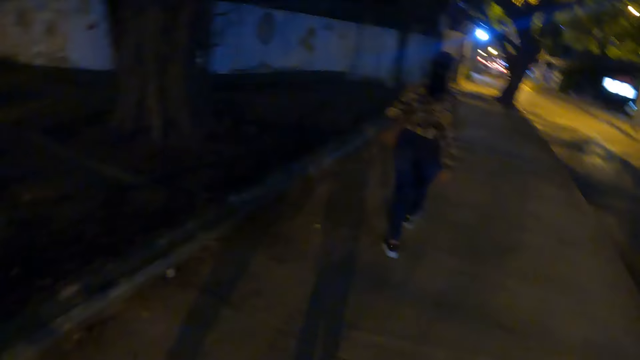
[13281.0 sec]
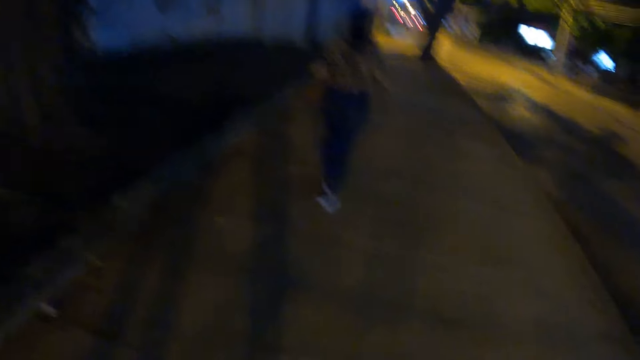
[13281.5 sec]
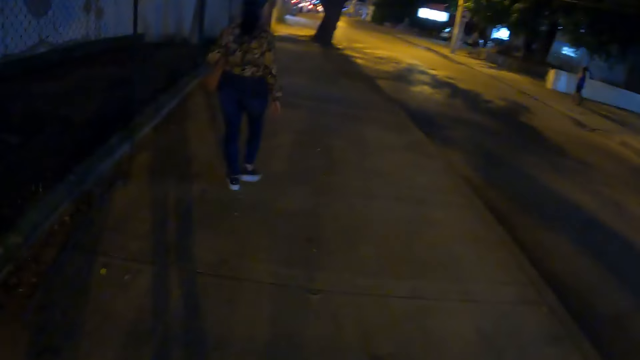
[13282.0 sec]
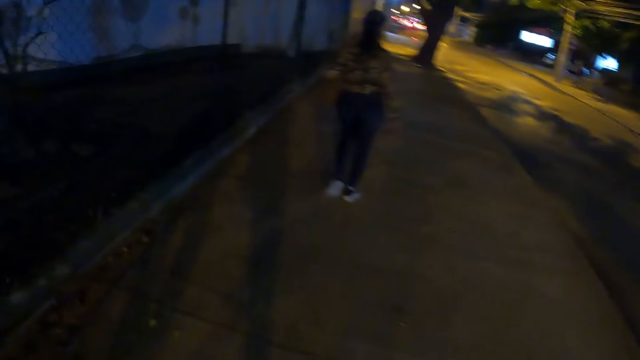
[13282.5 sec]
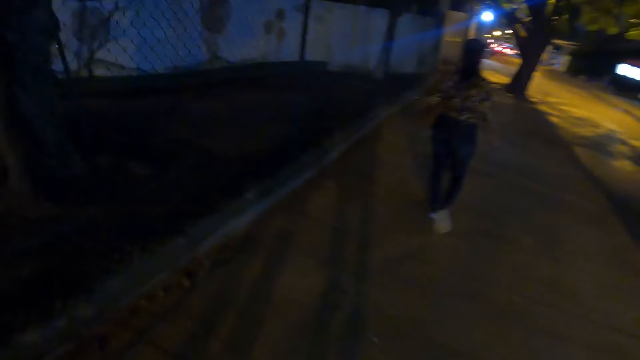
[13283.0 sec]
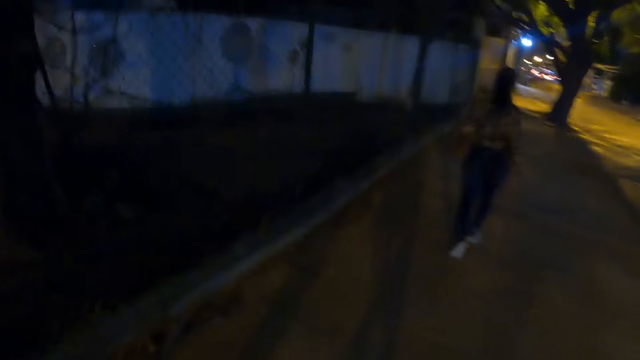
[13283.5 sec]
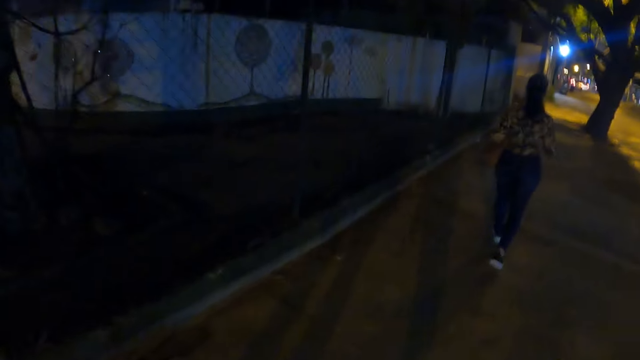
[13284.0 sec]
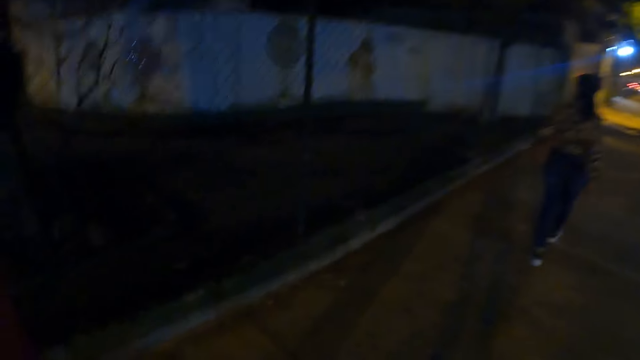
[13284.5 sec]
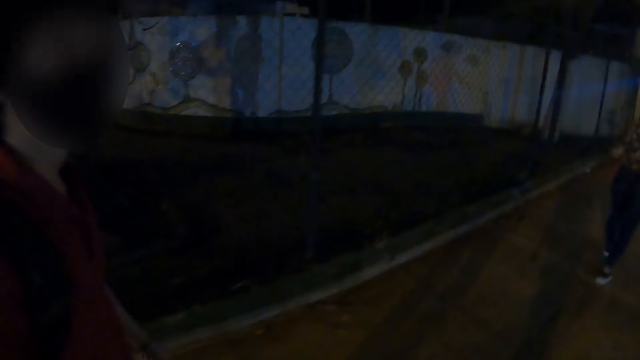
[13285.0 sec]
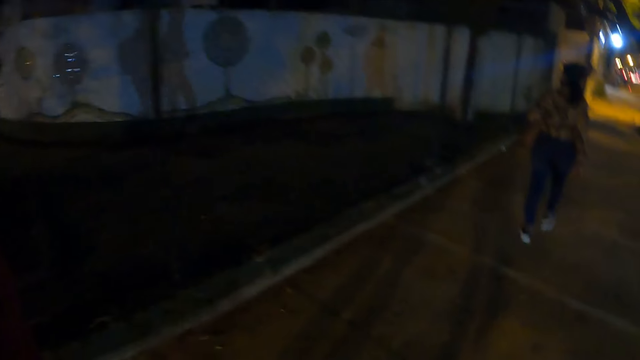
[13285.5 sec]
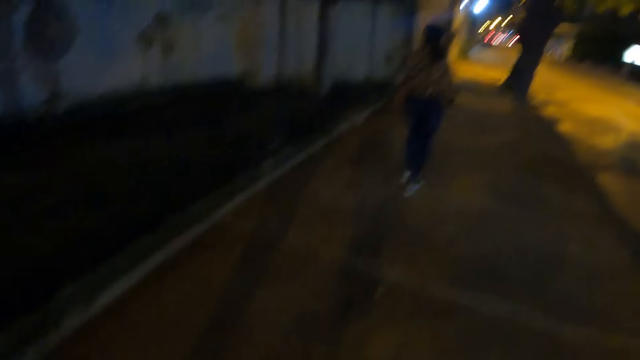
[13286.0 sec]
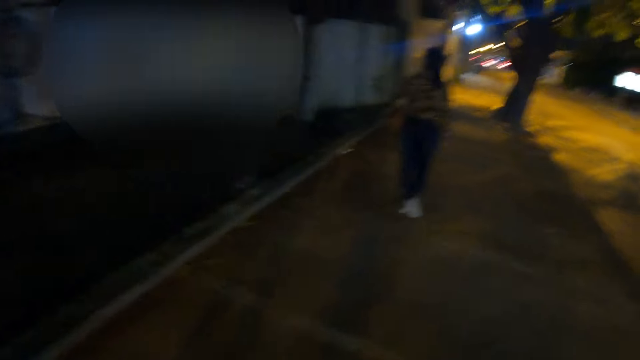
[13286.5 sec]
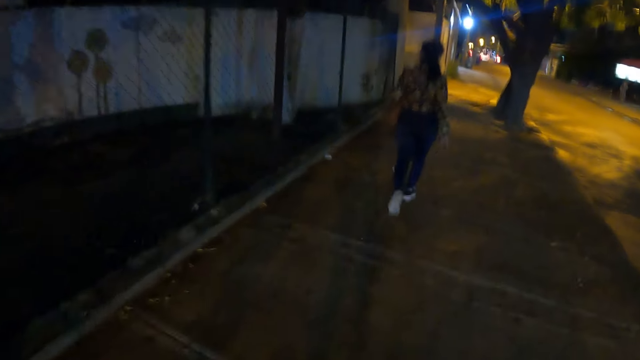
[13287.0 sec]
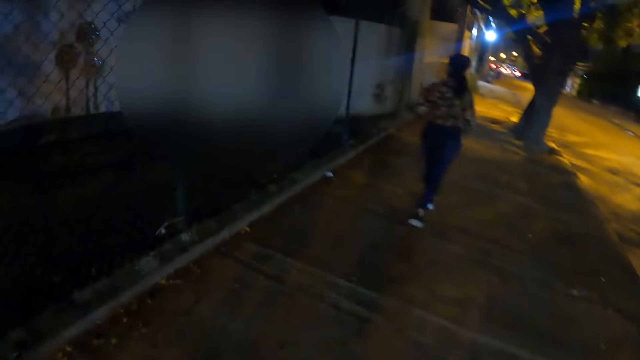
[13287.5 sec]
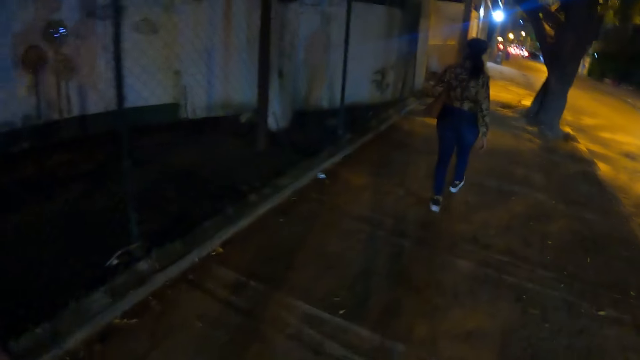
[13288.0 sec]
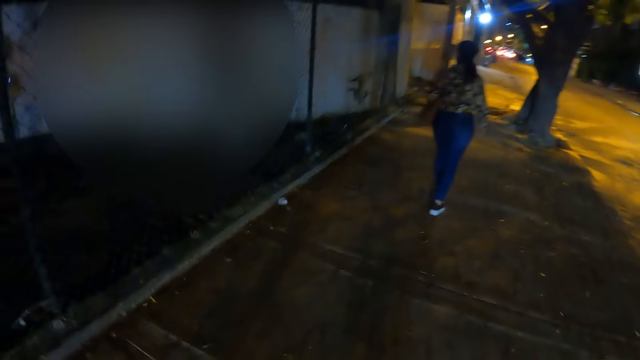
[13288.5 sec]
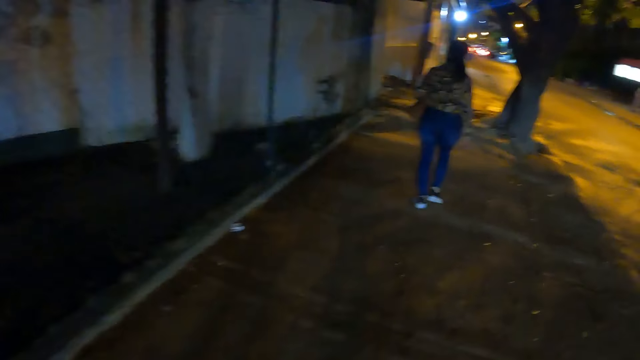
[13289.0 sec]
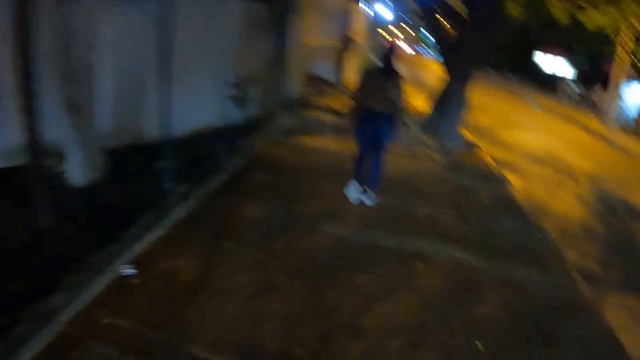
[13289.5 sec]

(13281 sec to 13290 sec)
The camera wearer looks left. They look forward. They look right. They look forward. They look left. A woman walks around the street. The camera wearer converses with a person.

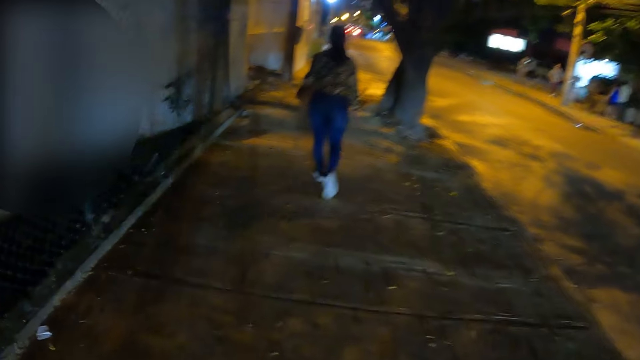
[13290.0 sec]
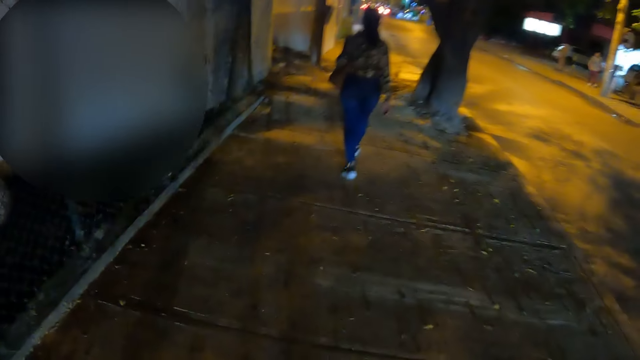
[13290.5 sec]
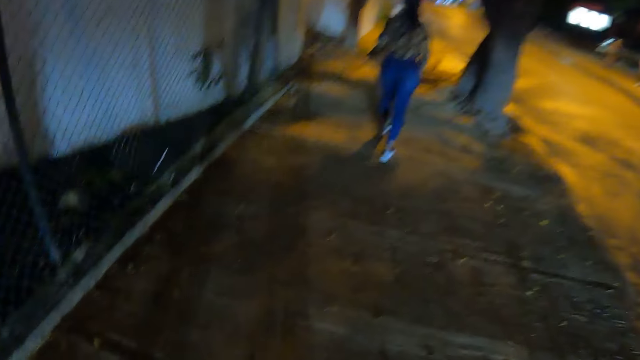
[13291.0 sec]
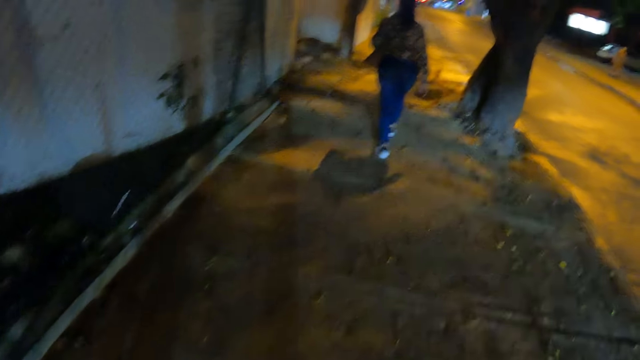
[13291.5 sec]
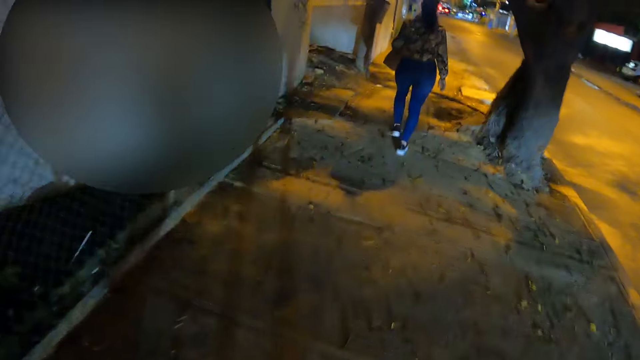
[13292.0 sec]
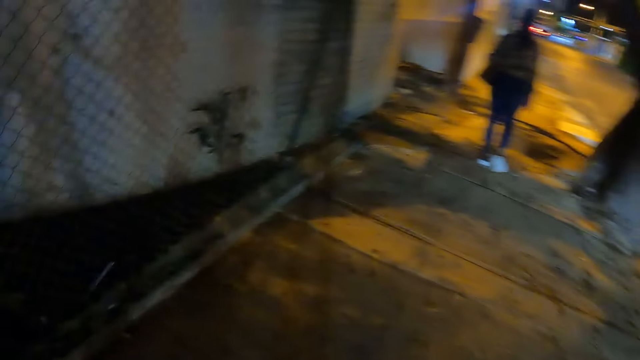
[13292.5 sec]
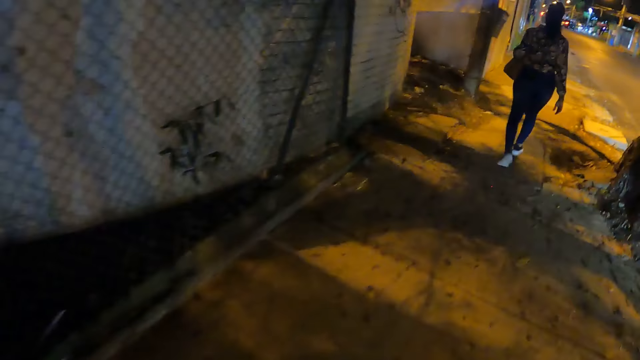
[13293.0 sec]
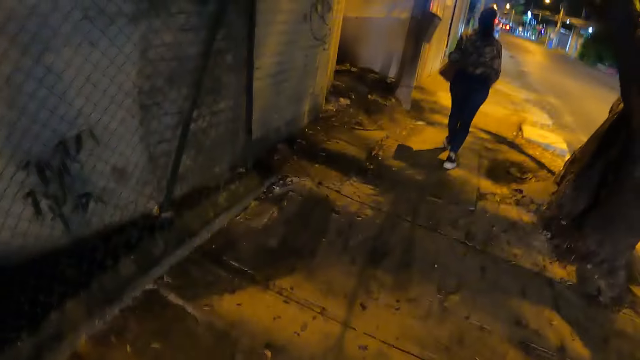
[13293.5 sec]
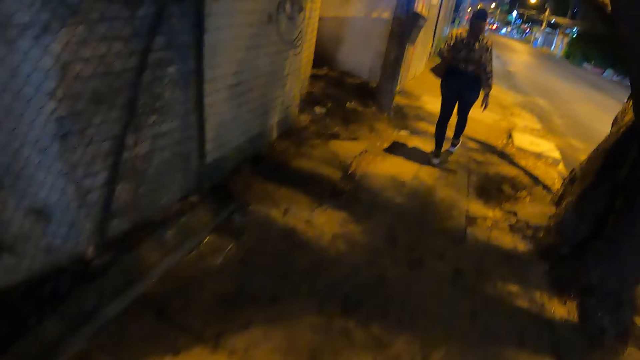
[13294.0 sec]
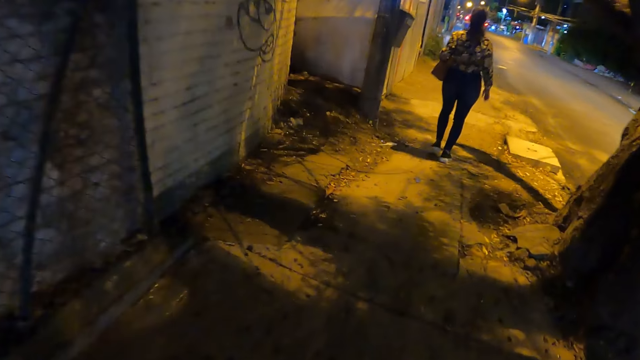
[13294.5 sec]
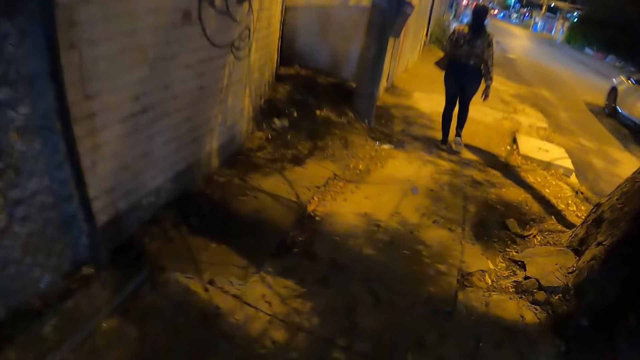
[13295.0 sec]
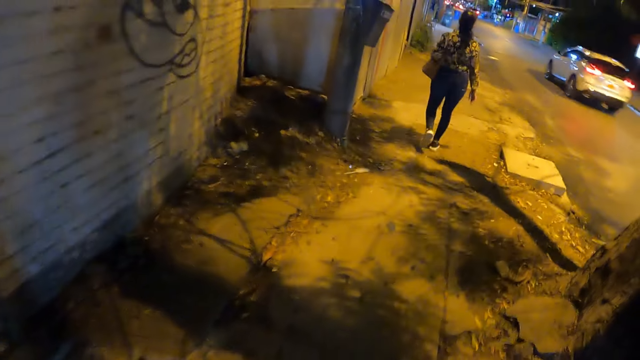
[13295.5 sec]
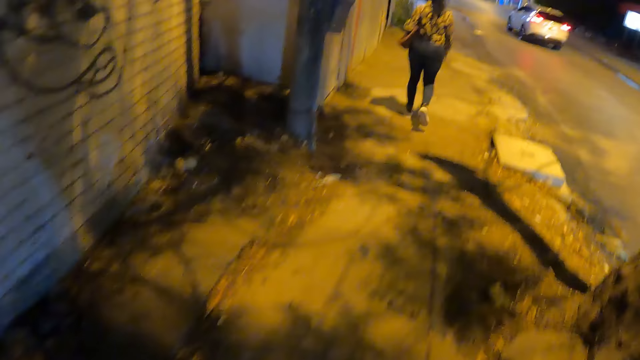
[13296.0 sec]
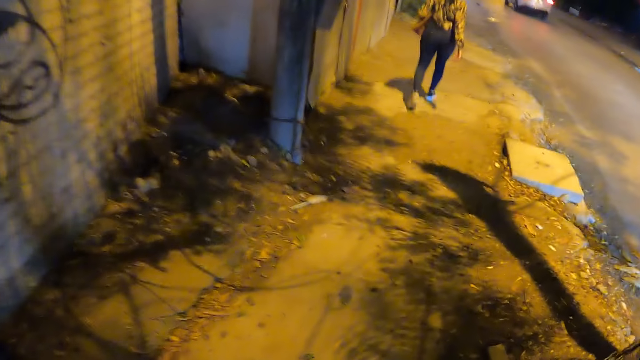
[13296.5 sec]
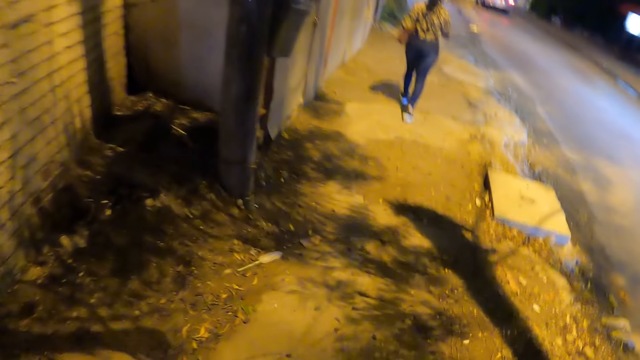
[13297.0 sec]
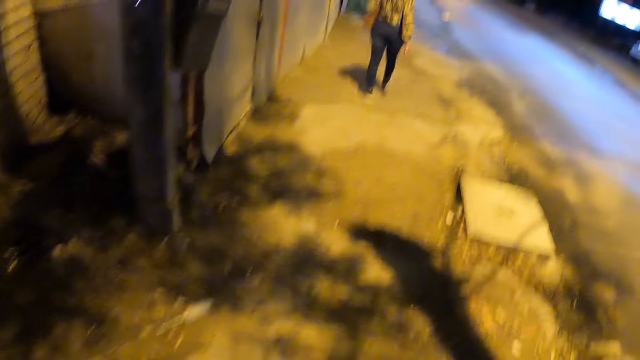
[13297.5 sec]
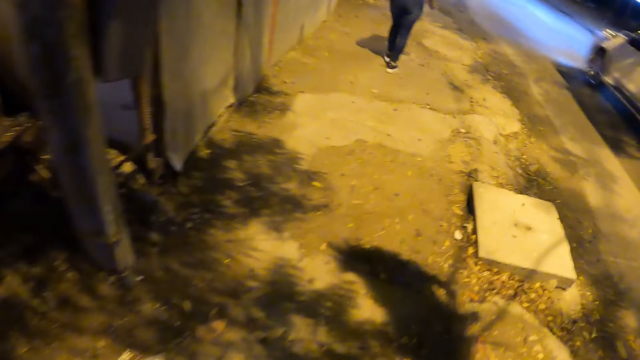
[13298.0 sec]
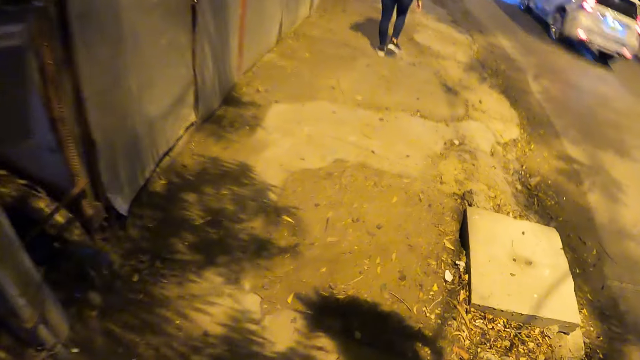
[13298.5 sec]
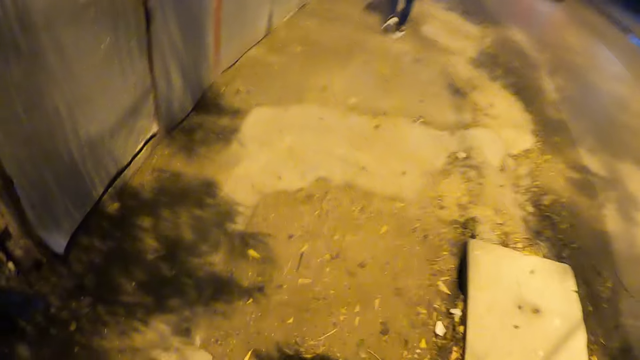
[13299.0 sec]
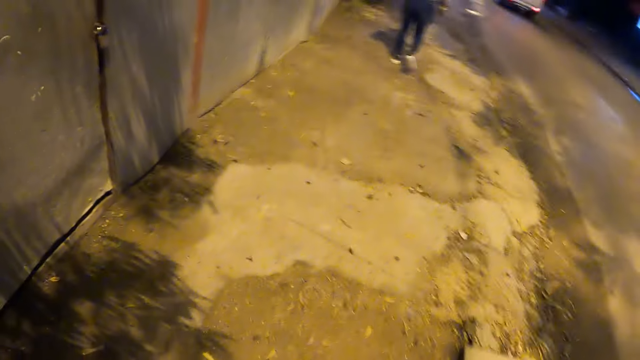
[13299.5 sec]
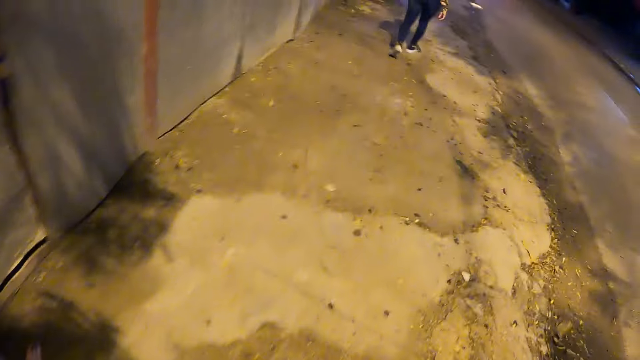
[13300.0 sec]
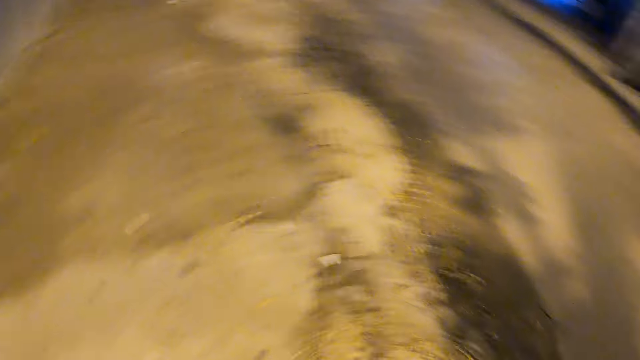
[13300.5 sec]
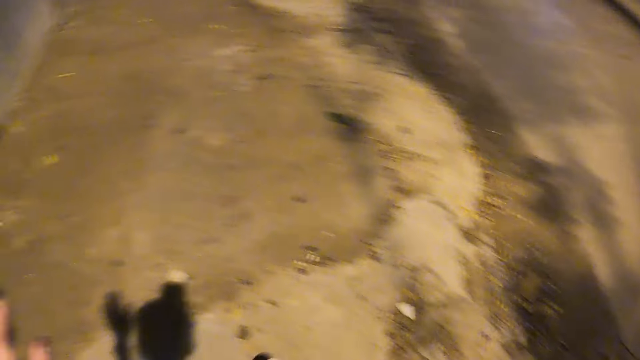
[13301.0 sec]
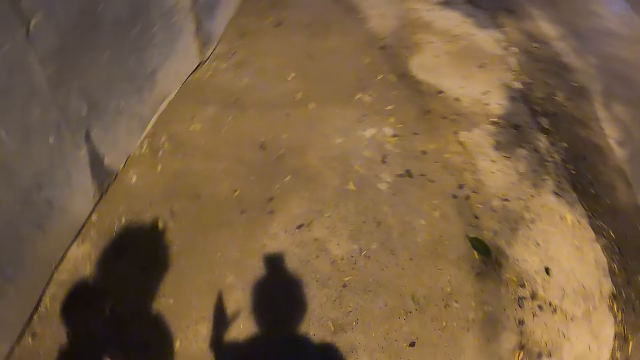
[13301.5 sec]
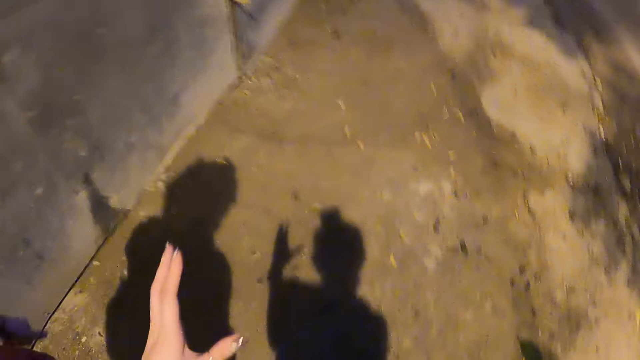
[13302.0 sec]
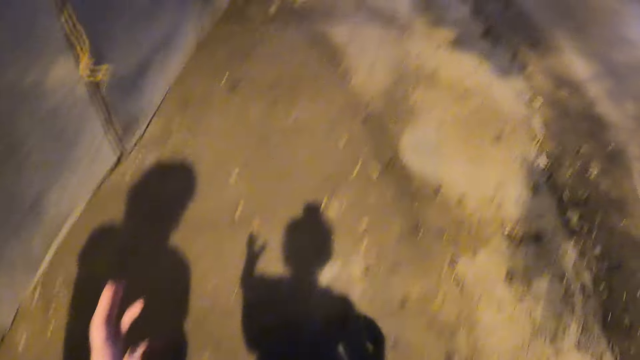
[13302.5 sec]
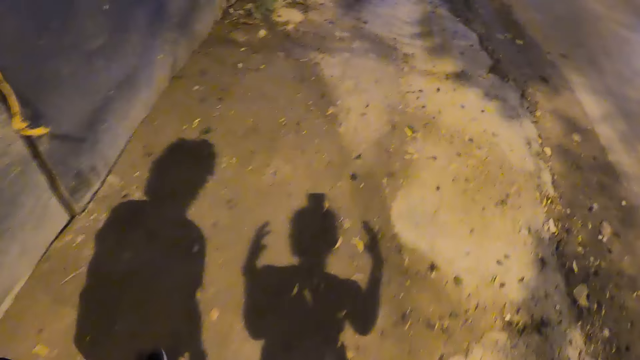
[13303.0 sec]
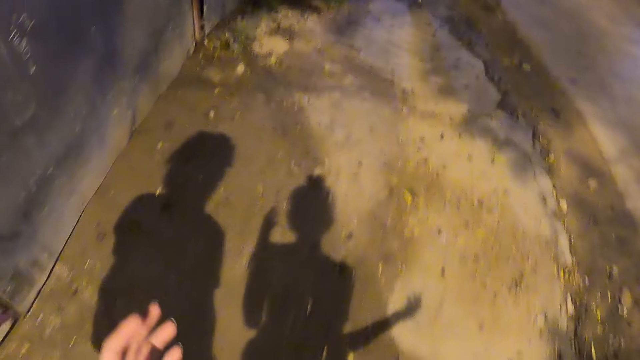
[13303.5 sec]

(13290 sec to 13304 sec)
The camera wearer looks forward. They look left. They look forward. They converse with a person.
